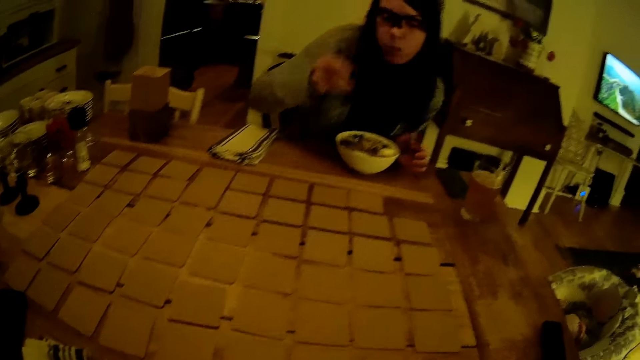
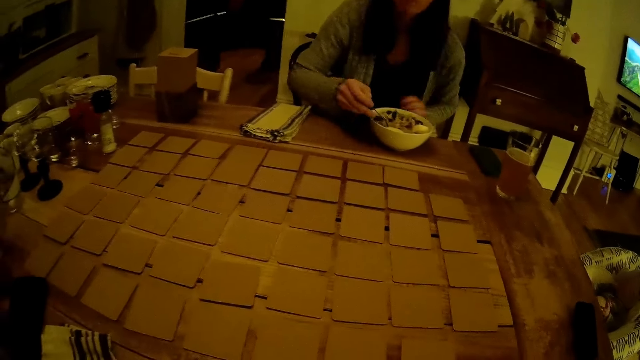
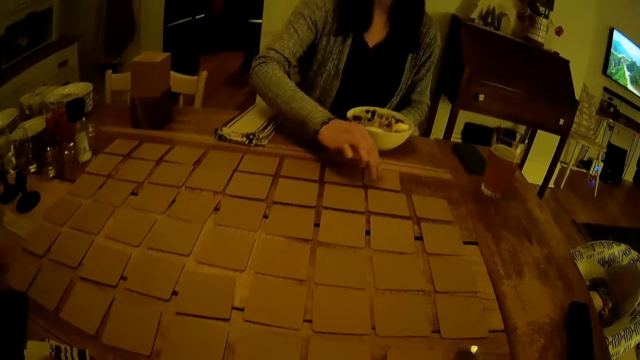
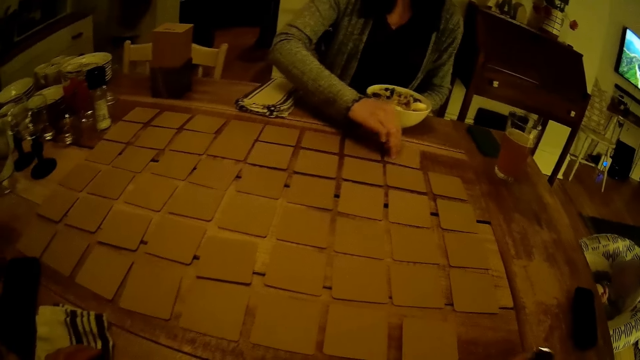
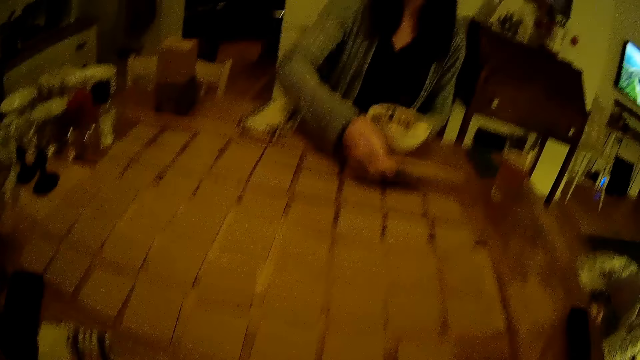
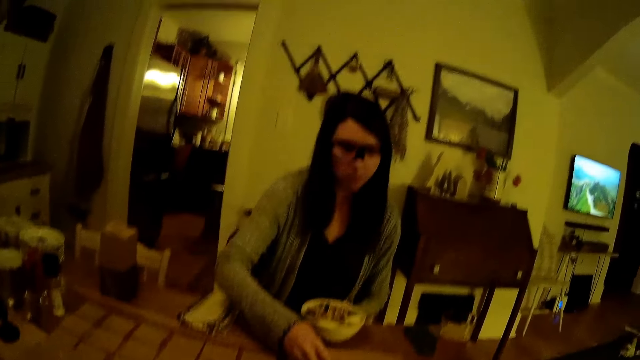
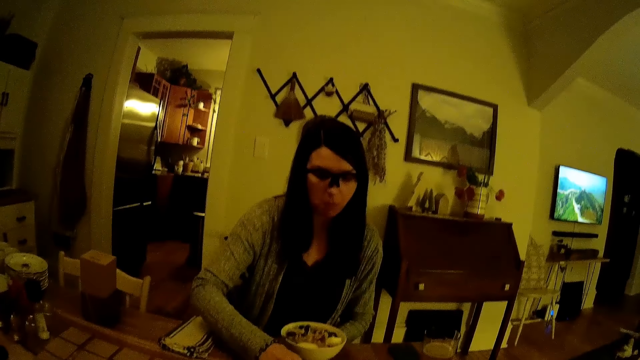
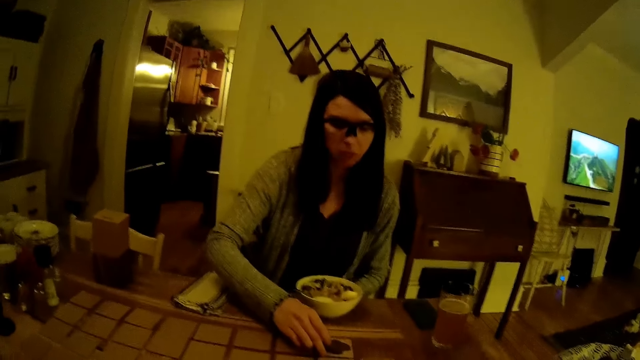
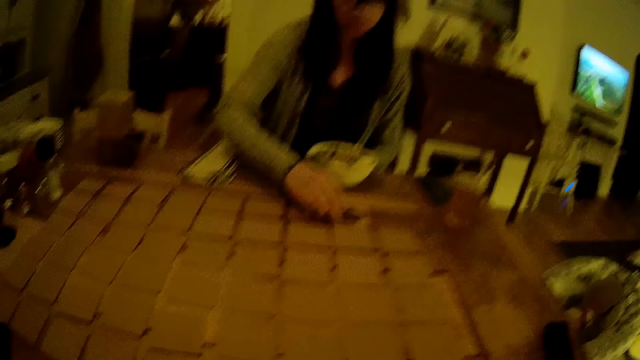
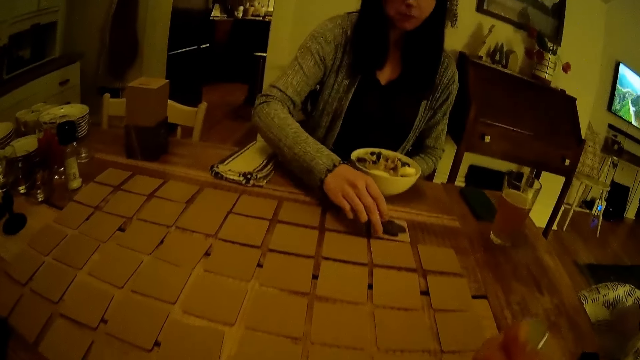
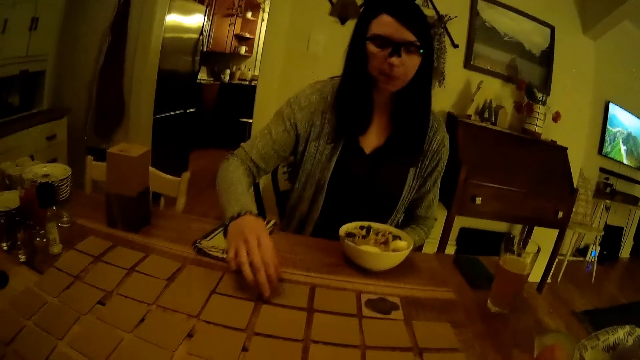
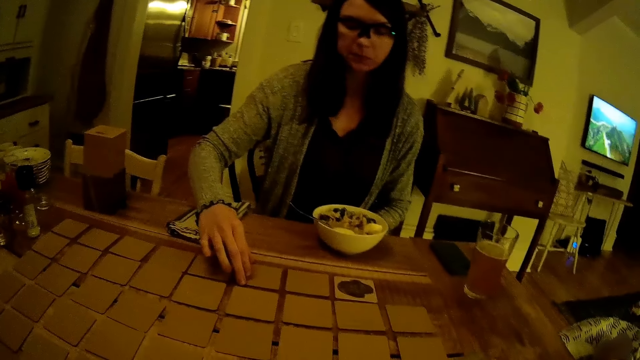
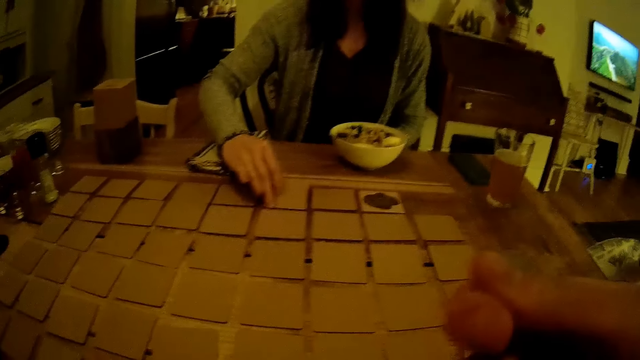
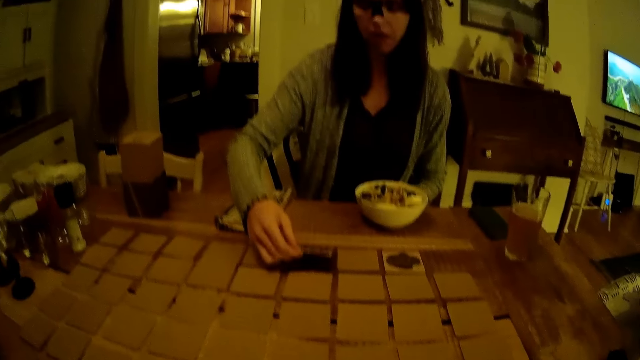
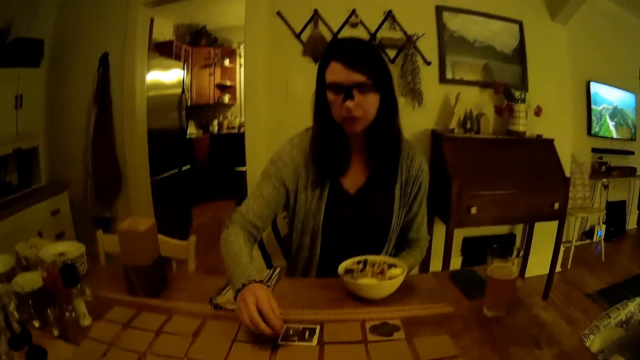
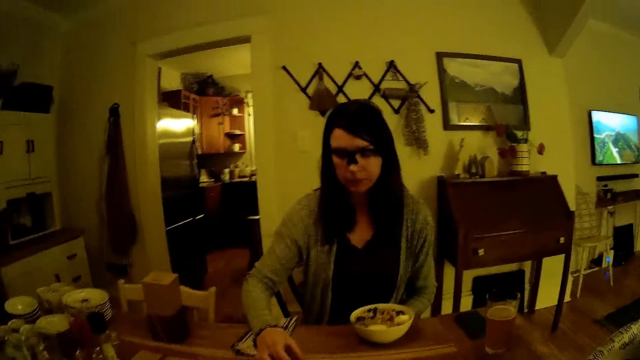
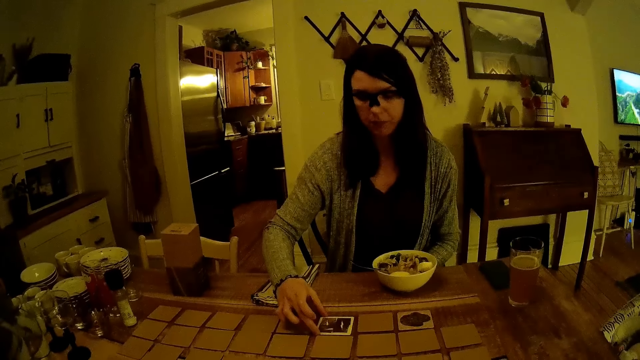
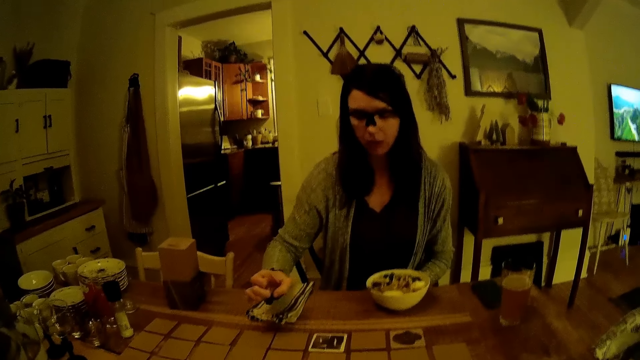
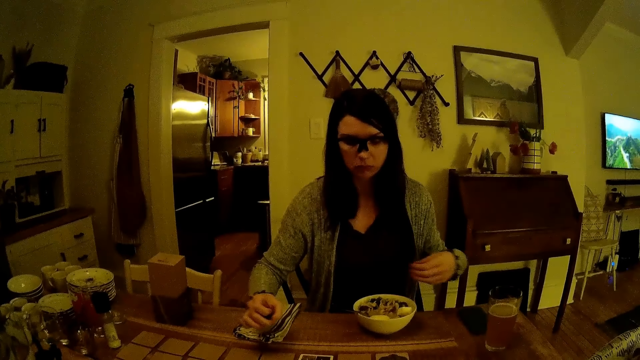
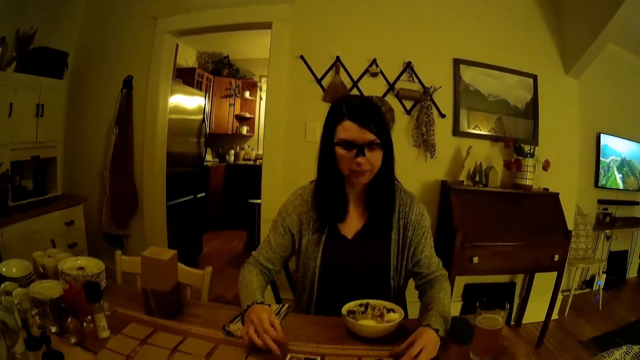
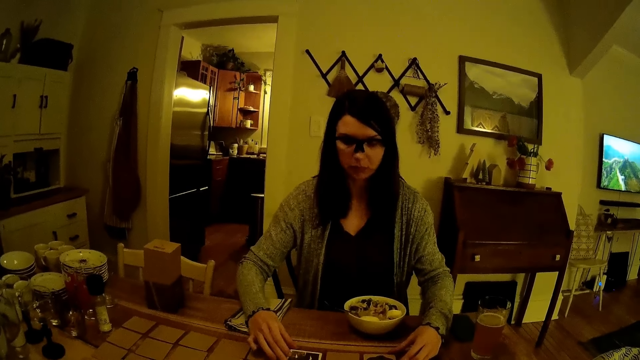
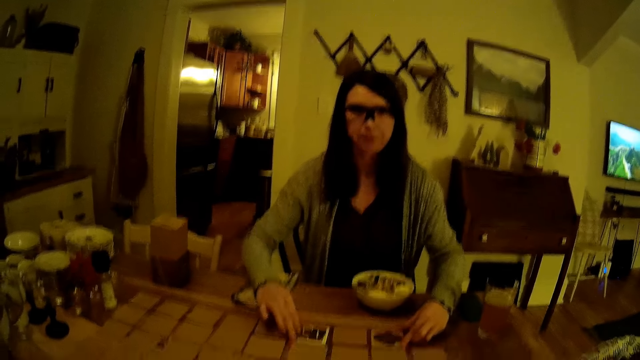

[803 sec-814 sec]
The woman drops the spoon in the plate with her right hand. She turns a card on the table. She picks the card from the table with her right hand. She drops the card on the table with her right hand. She picks the card from the table with her right hand. She drops the card on the table with her right hand.

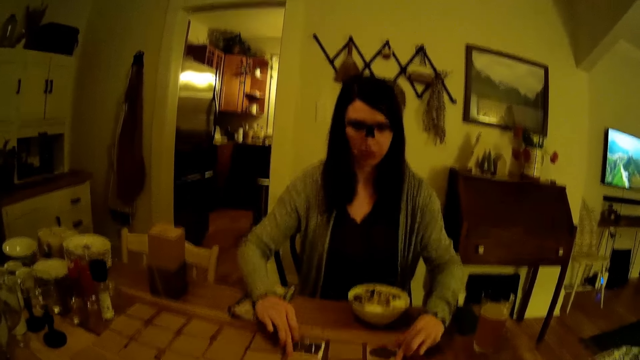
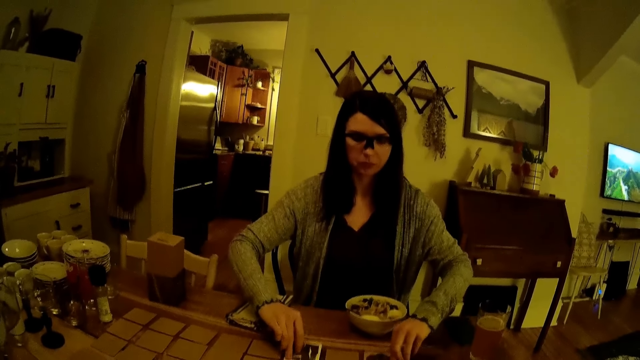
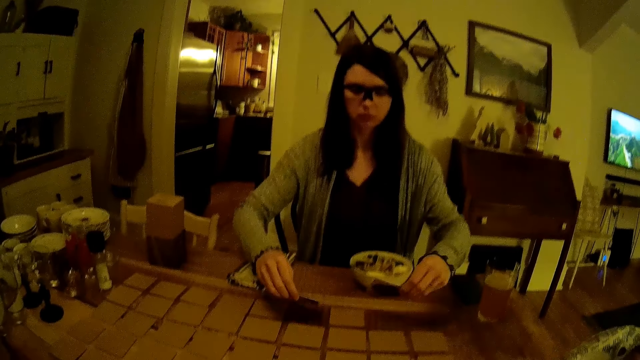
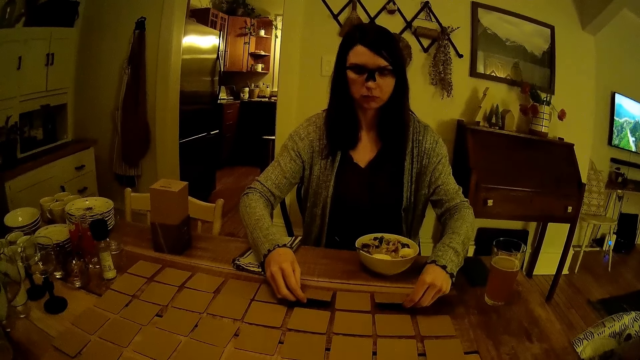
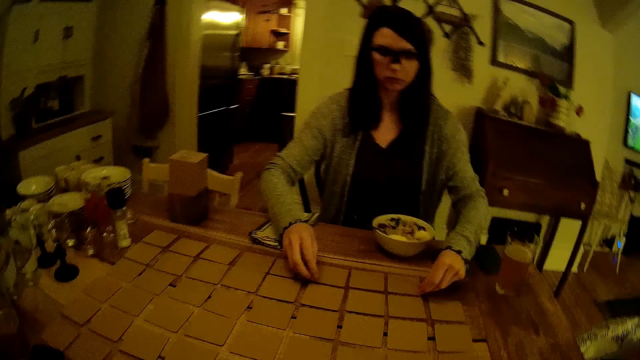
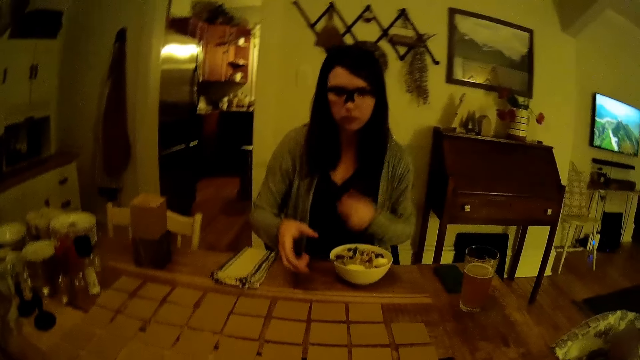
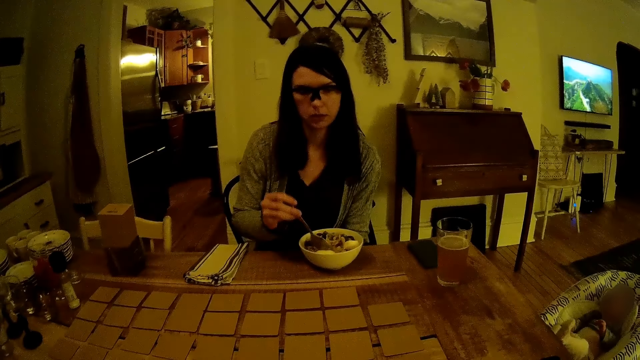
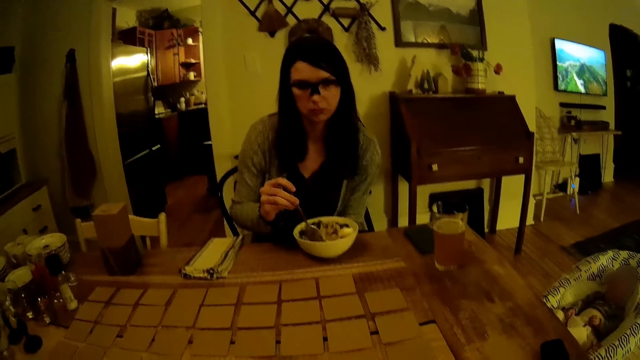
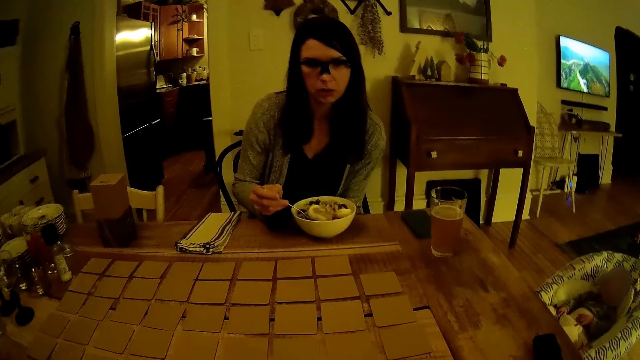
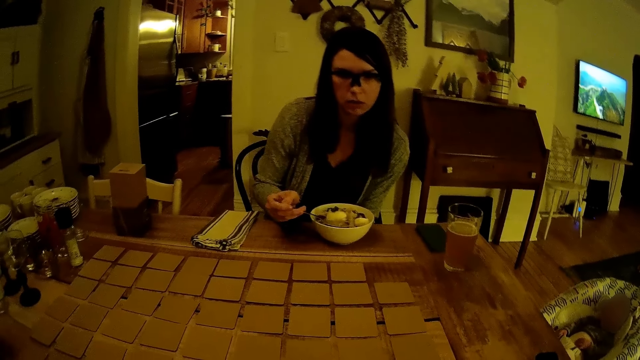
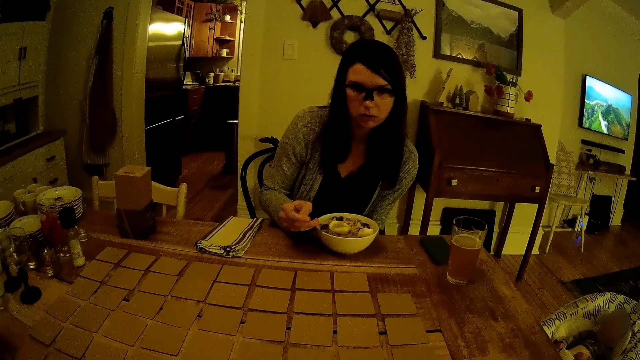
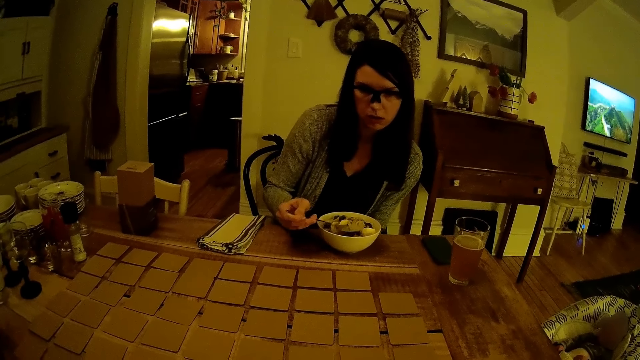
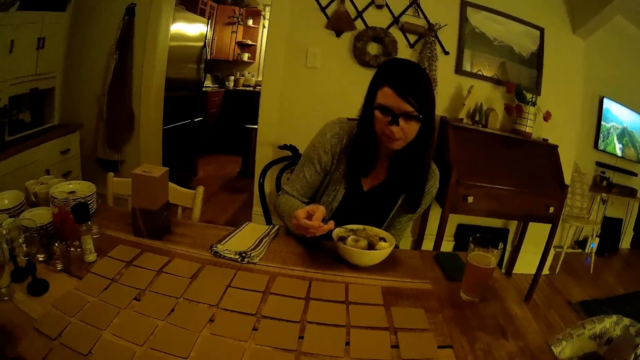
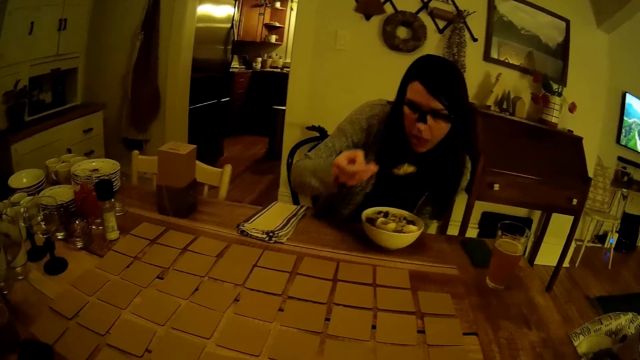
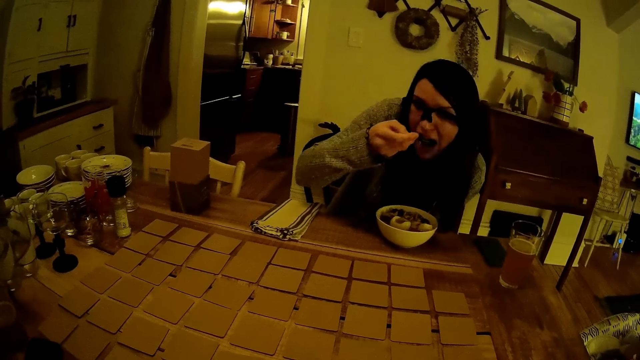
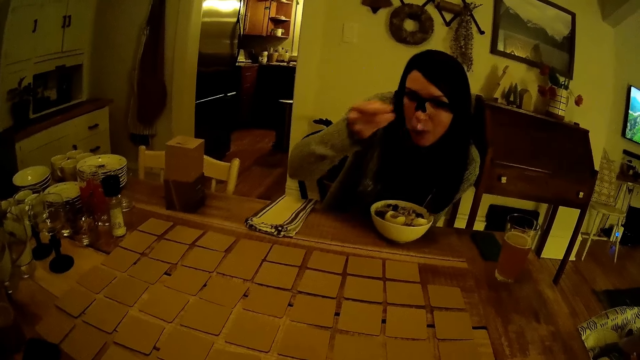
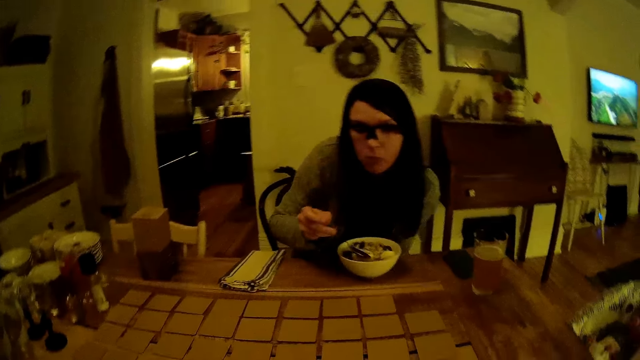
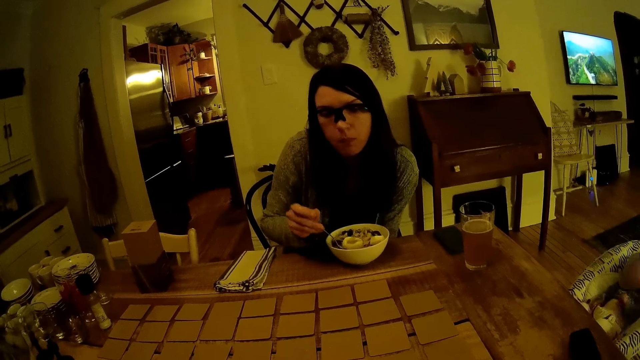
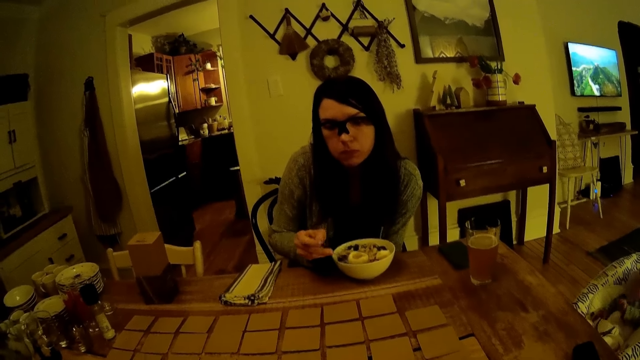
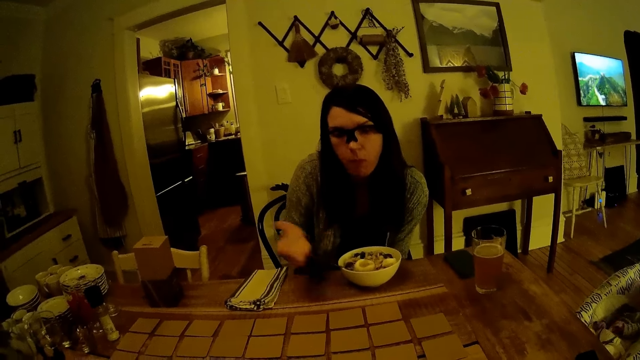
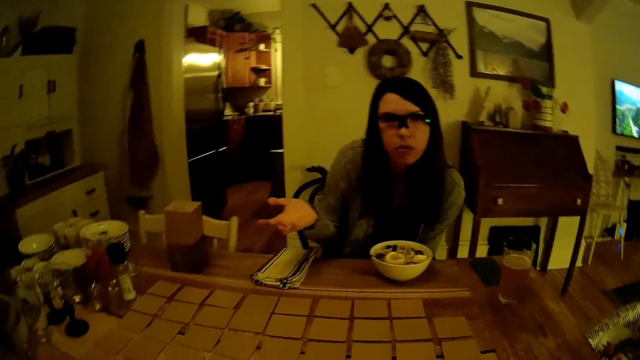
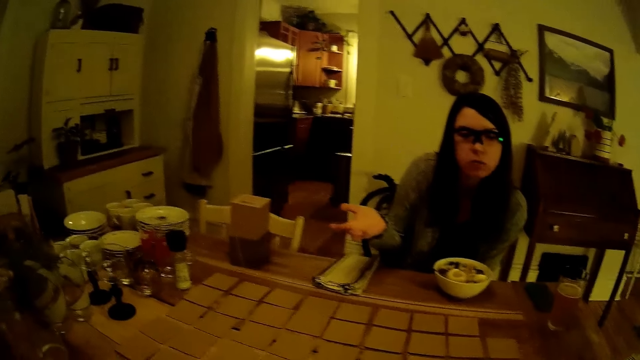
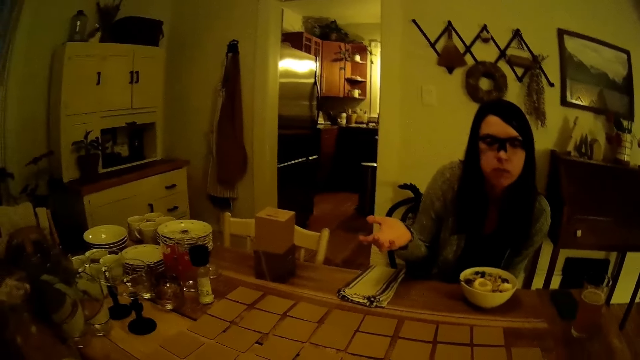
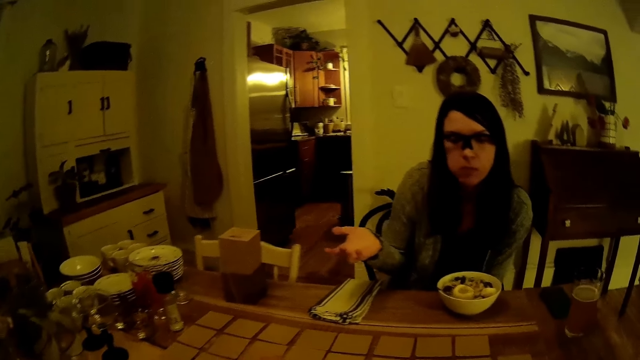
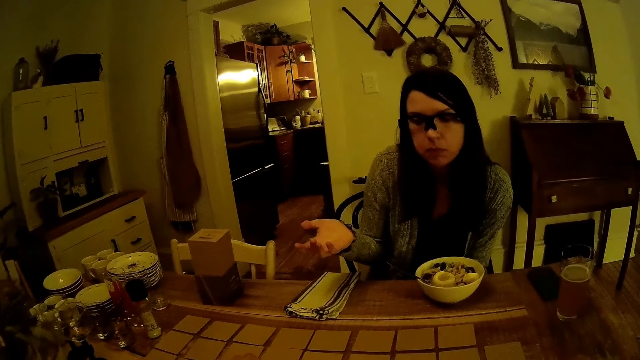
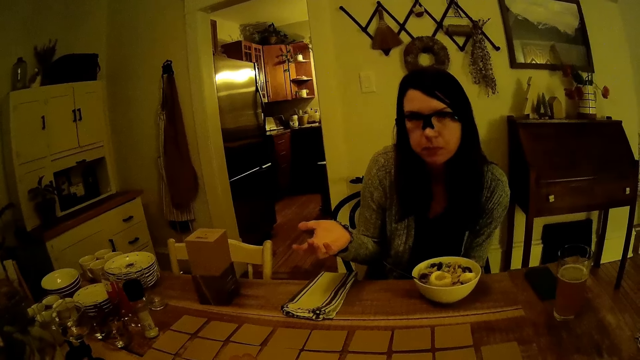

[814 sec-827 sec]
The woman touches the cards with both hands. She turns the cards with both hands. She picks the cards from the table with both hands. She picks the spoon with her right hand. She scoops the ramen with the spoon in her right hand. She eats the ramen with the spoon in her right hand. She drops the spoon in the plate with her right hand.
